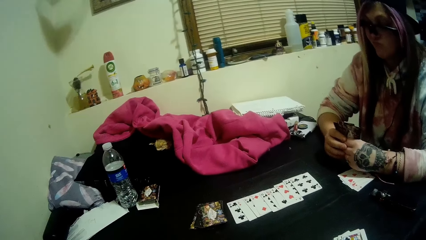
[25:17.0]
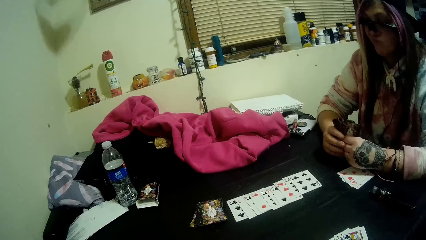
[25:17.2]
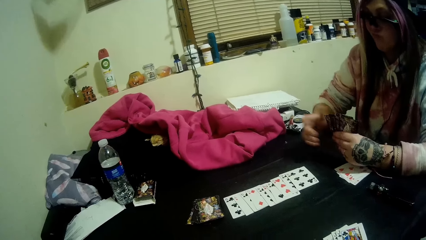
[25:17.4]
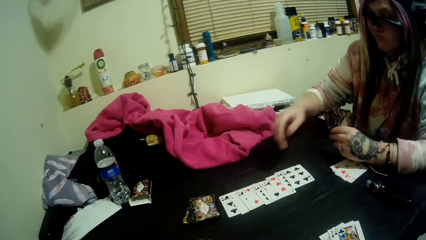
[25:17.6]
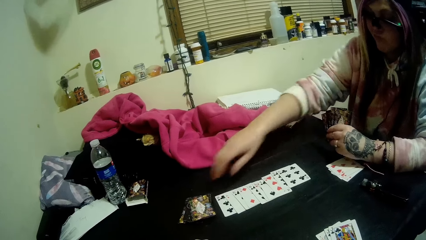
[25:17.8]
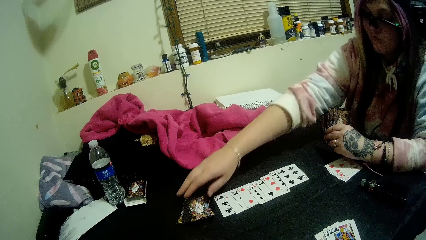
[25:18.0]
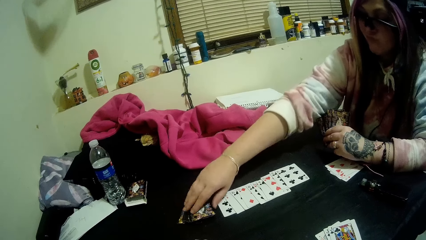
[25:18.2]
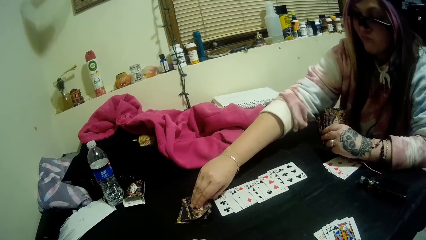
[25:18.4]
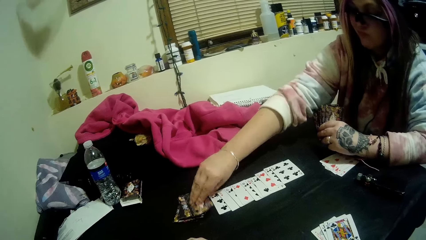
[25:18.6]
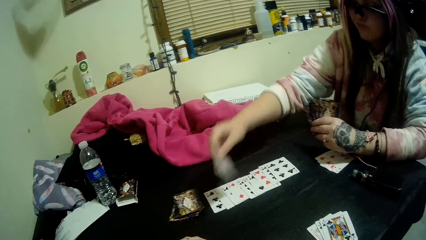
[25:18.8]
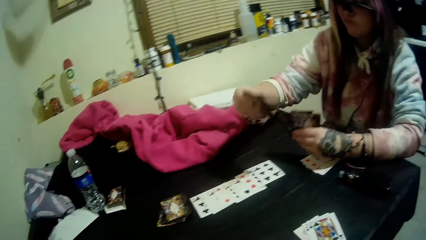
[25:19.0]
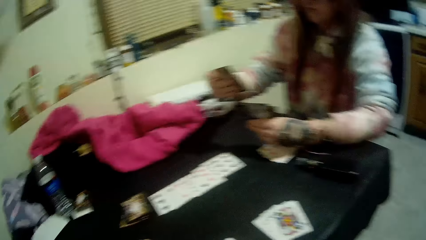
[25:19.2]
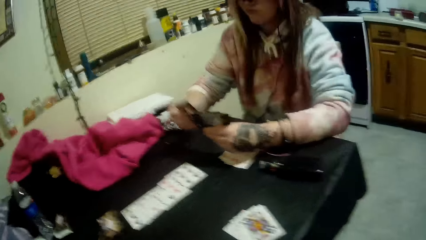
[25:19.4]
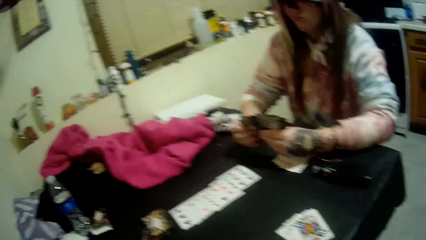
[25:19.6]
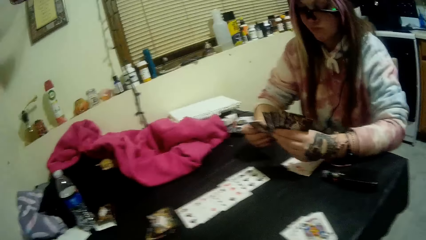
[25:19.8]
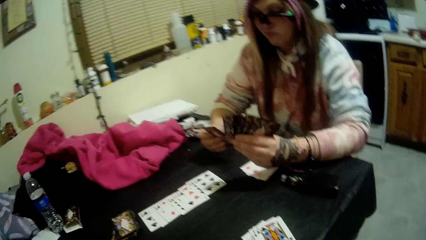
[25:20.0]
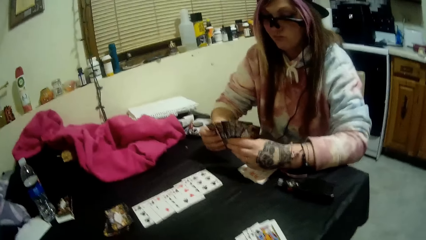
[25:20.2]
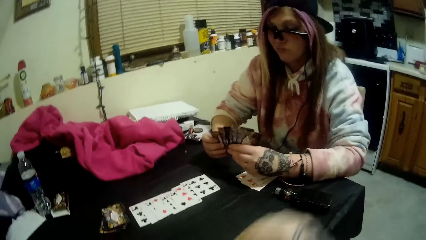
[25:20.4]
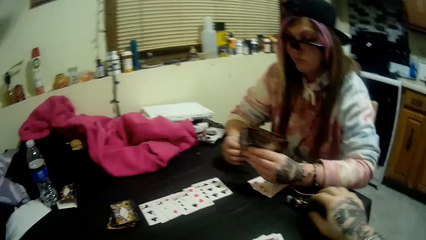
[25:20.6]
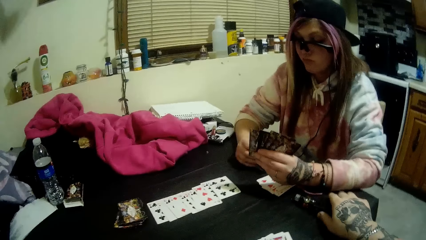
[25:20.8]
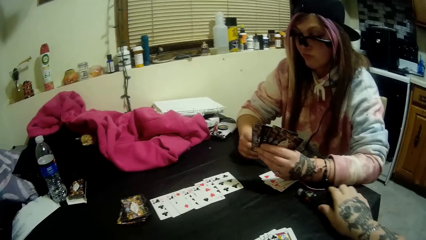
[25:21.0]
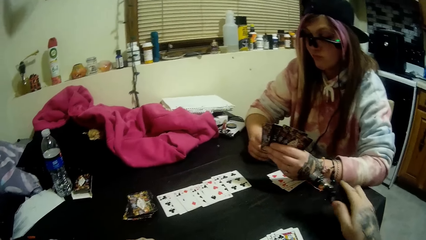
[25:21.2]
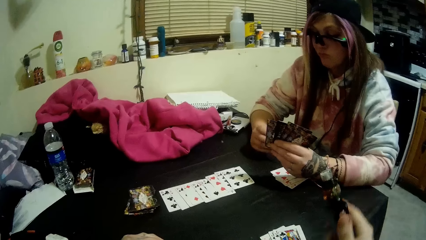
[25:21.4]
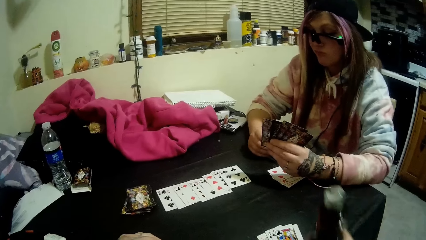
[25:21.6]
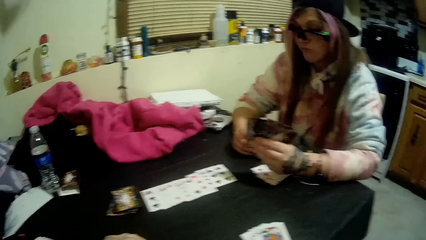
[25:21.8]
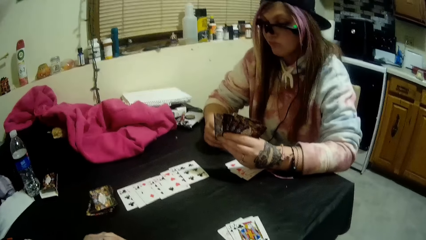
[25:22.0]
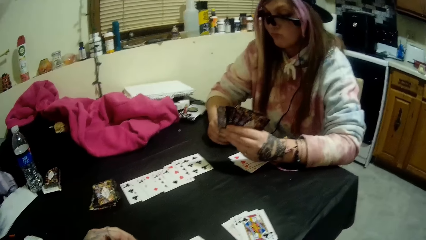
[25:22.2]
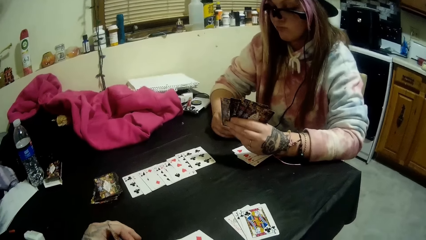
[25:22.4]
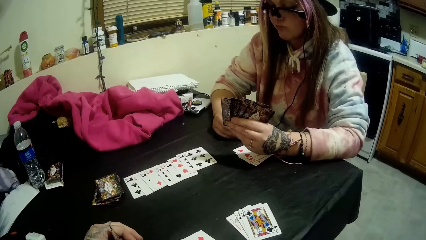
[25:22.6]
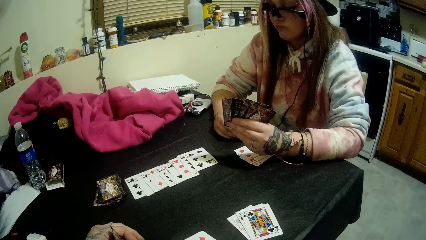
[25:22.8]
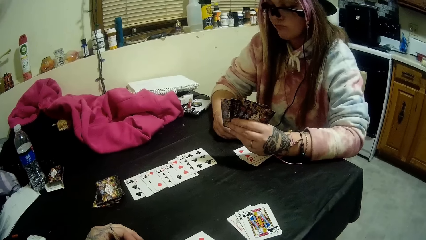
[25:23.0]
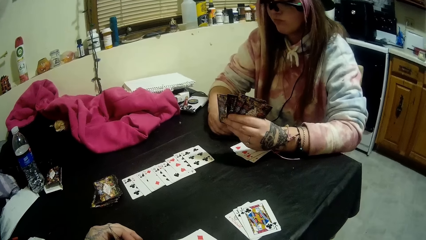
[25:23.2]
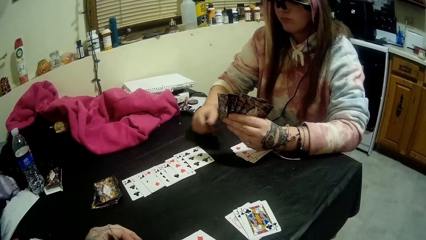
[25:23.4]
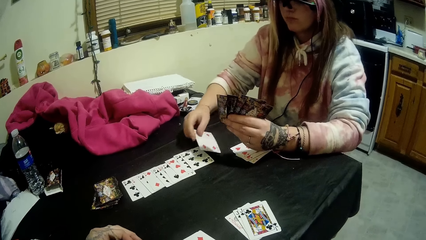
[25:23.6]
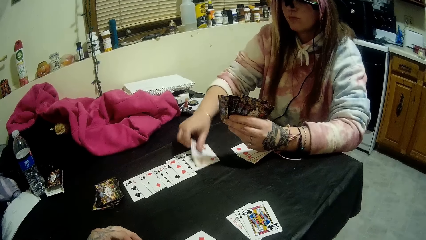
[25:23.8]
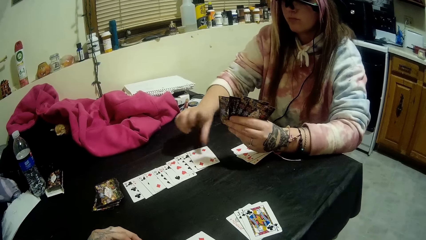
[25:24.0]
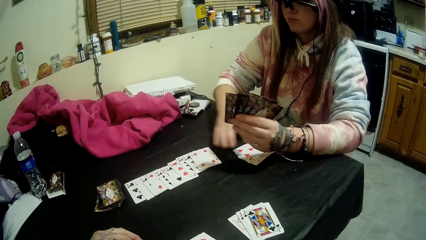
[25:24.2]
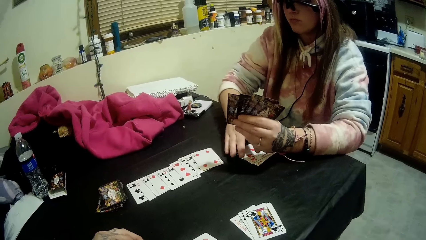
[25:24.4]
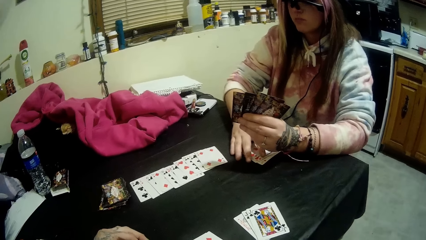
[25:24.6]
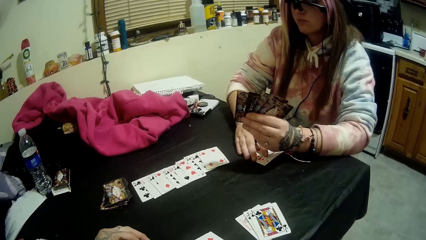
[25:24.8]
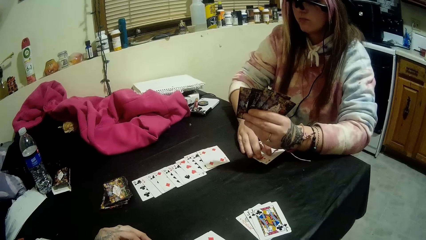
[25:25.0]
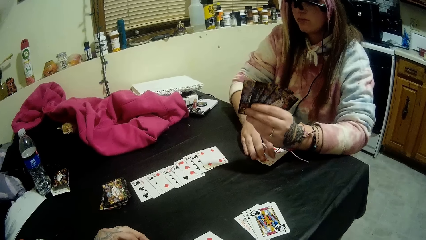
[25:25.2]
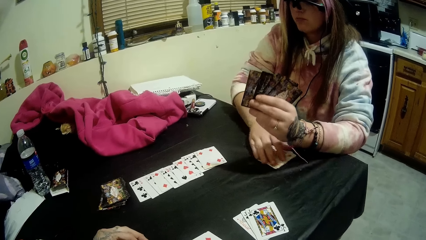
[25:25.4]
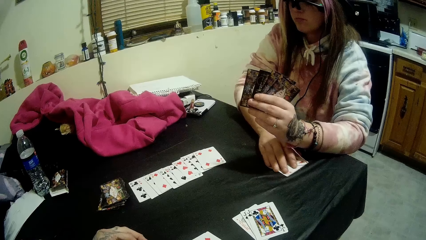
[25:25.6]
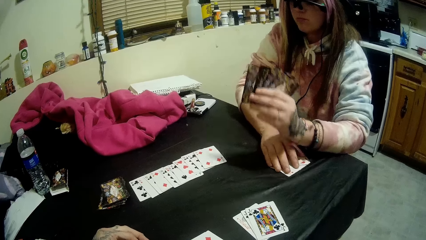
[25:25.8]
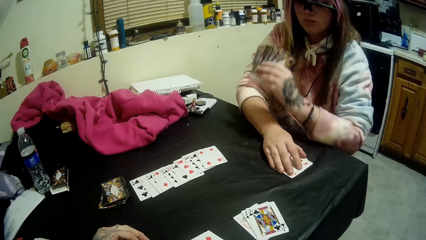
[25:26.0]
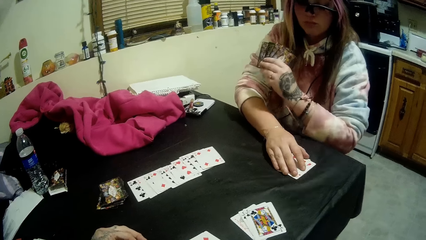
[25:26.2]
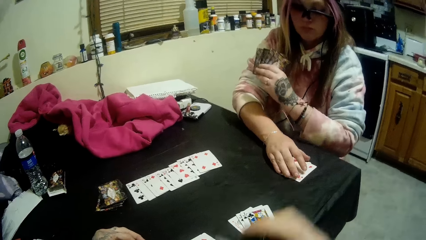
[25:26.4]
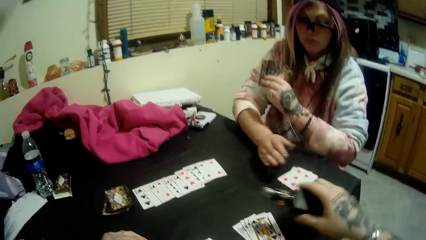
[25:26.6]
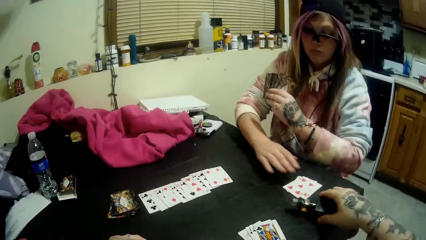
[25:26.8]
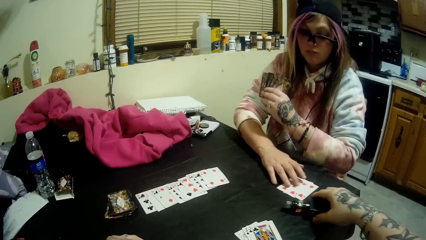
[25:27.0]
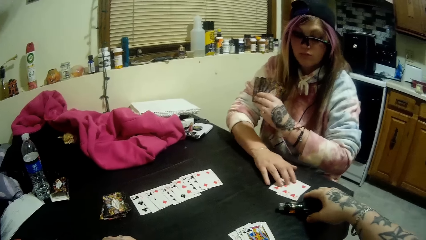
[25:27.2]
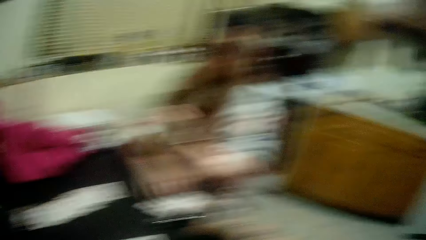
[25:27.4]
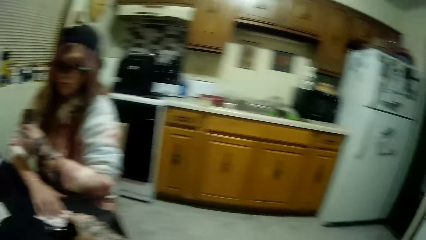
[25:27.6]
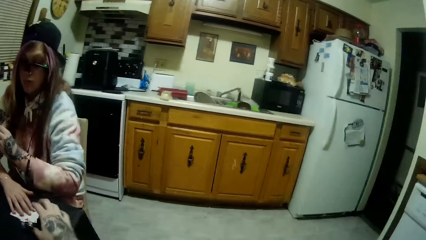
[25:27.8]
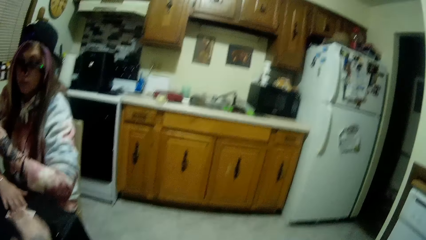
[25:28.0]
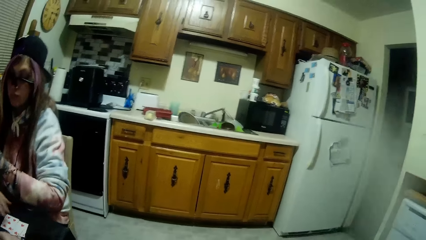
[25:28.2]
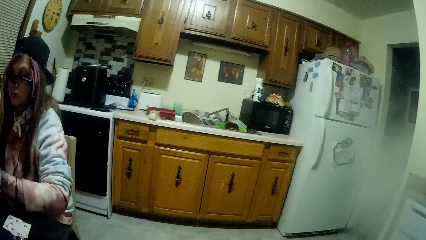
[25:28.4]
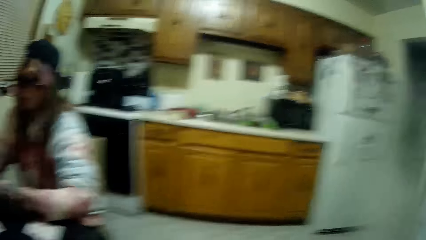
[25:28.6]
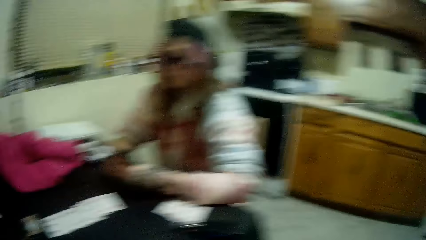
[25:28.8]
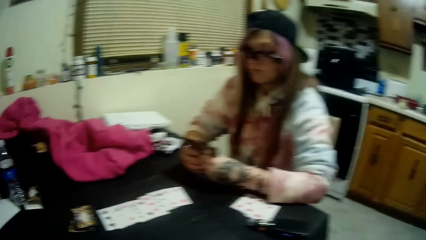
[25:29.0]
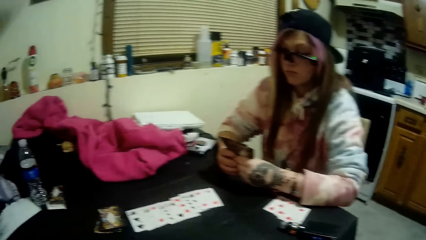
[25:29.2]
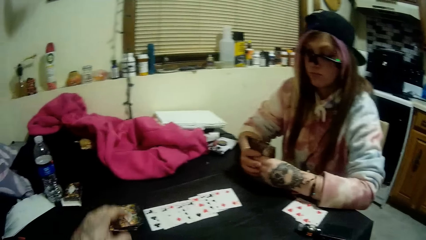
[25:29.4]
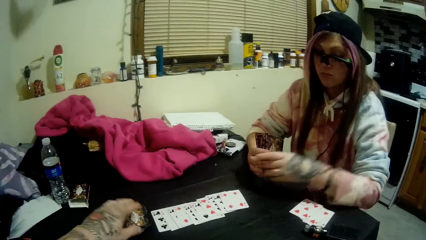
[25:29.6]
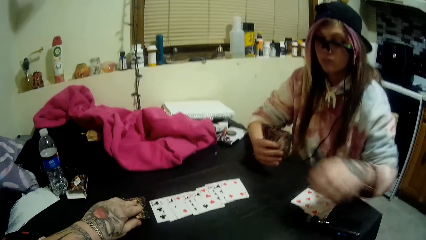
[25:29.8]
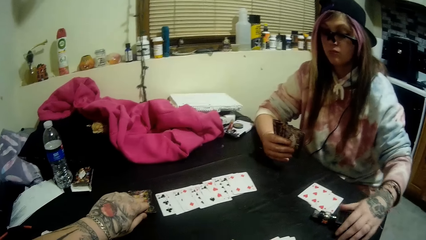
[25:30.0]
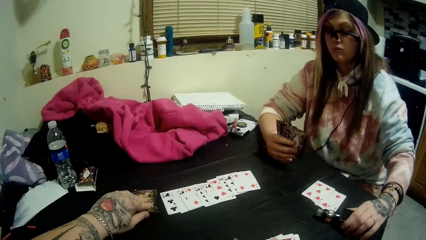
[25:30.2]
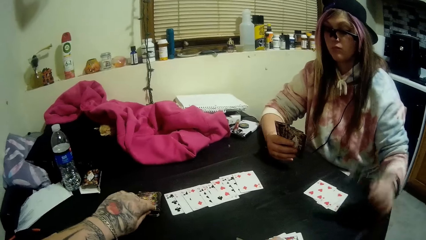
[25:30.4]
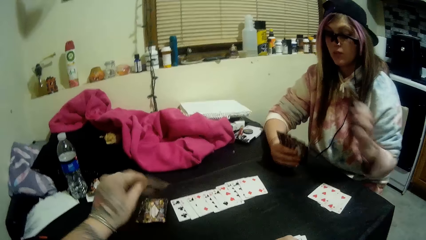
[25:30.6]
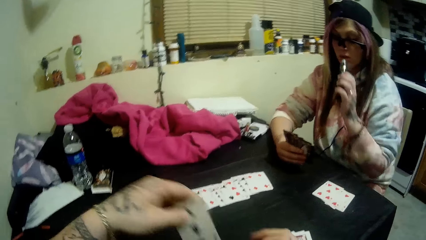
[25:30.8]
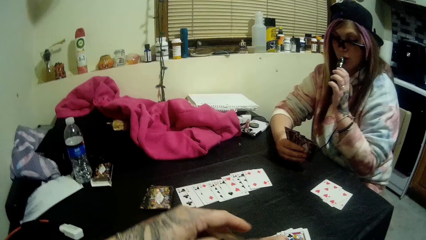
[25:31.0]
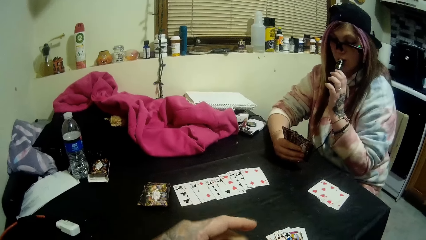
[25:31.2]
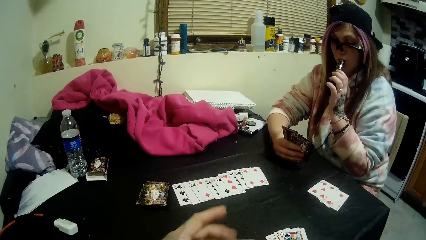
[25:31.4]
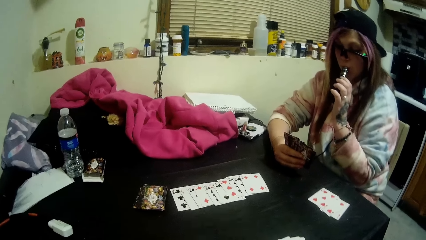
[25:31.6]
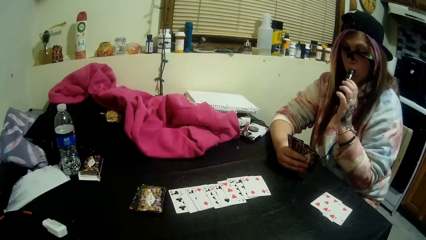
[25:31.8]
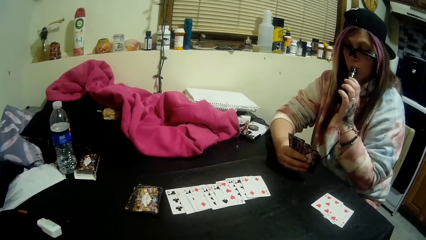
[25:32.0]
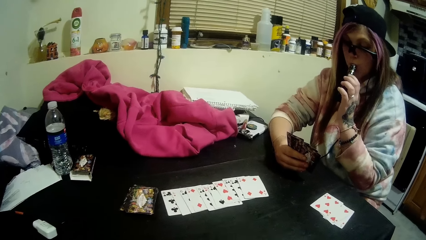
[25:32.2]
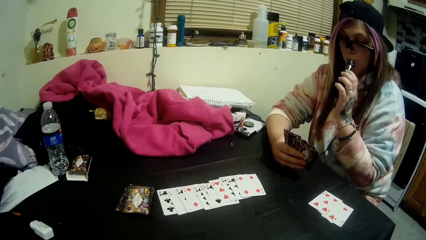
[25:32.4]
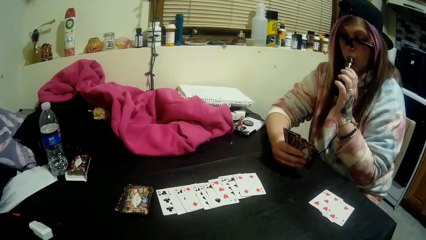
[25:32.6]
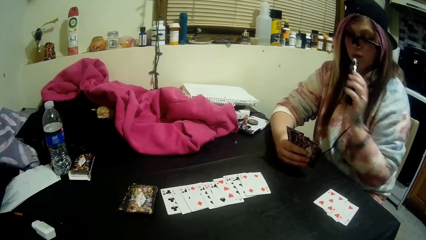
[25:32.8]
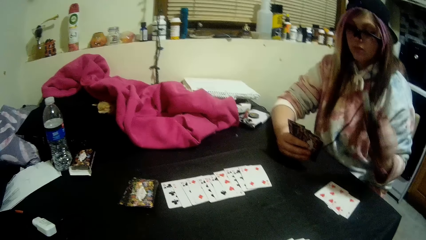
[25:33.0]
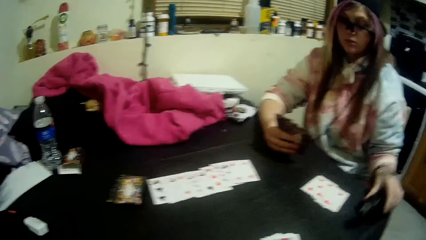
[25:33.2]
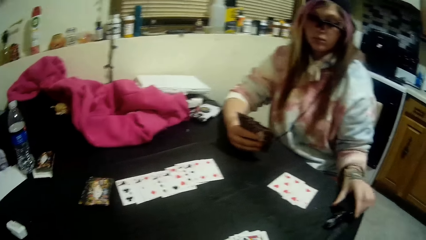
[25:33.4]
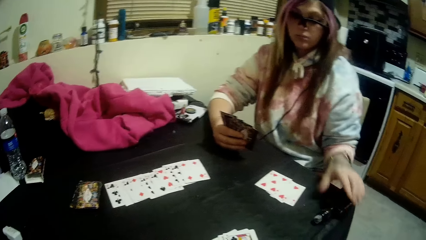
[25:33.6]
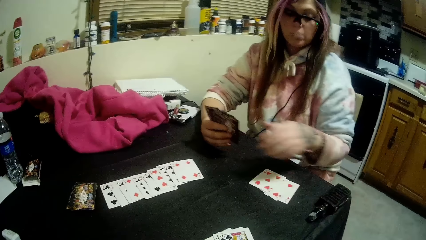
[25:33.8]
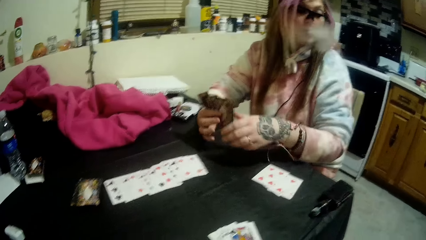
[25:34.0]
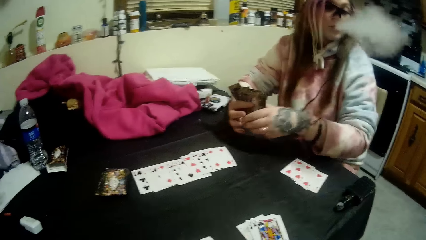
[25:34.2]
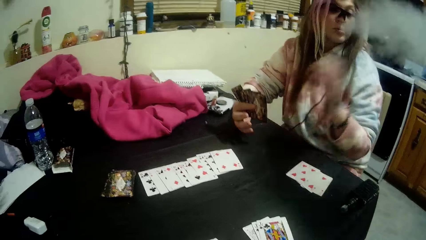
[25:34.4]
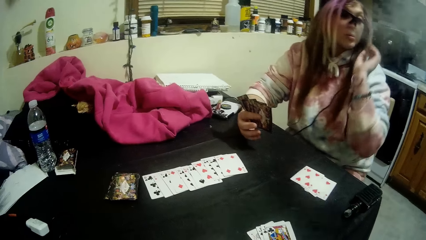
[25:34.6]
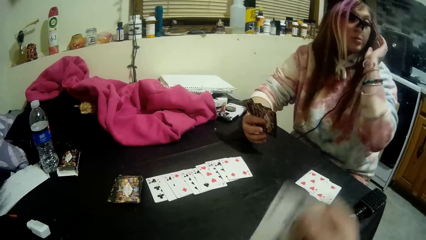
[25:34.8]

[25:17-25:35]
A woman picks up a card from the closed deck of cards on the table with her right hand. The camera wearer picks up a bottle of liquid smoke or cigar from the table with his right hand. The woman drops a card on the pile of cards on the table with her right hand. The woman moves the set of cards on the table to another part of the table with her right hand. The camera wearer drops the bottle of liquid smoke on the table with his right hand. He looks aside. He blows out the liquid smoke from his mouth. He picks up a card from the closed deck of cards with his left hand. The woman picks up the bottle of liquid smoke with her left hand. The woman puts the bottle of smoke in her mouth. The woman smokes the cigar. The woman drops the bottle of liquid smoke on the table with her left hand. The woman blows out the liquid smoke from her mouth.
